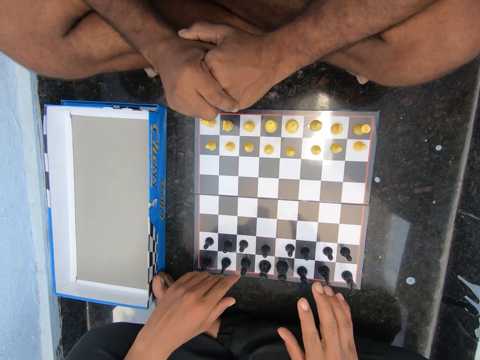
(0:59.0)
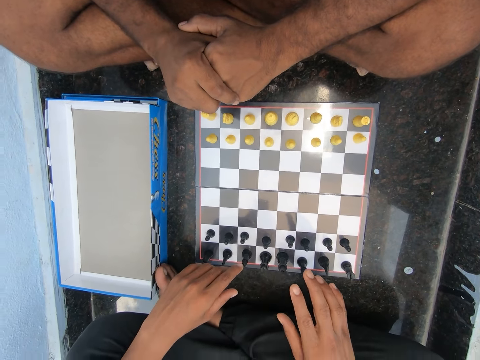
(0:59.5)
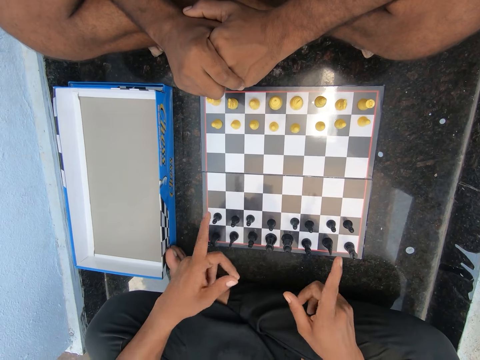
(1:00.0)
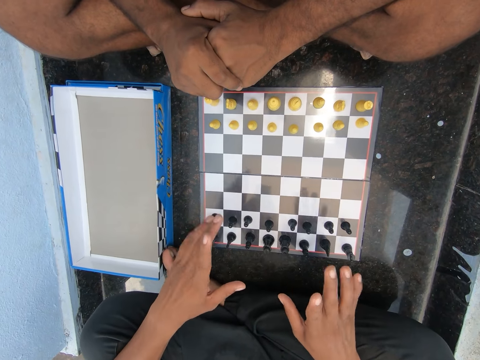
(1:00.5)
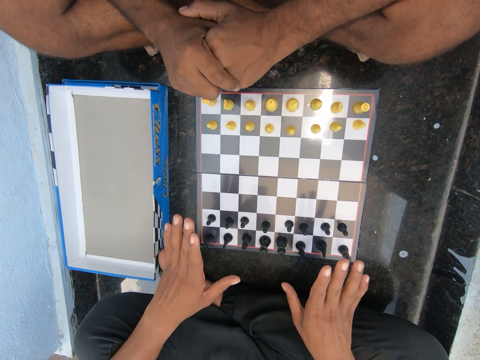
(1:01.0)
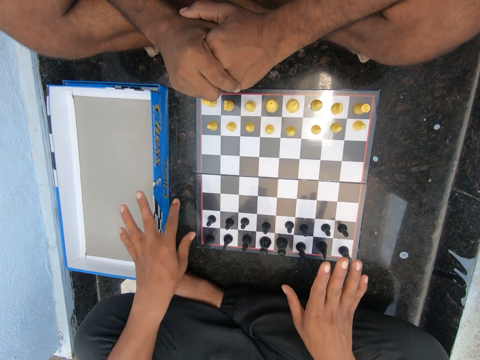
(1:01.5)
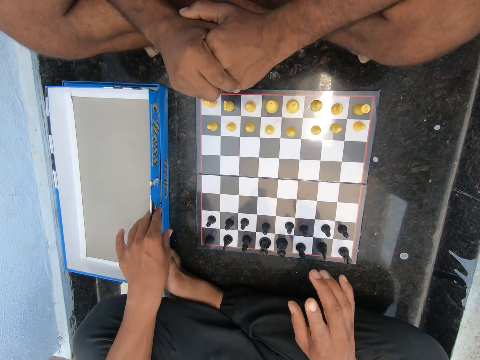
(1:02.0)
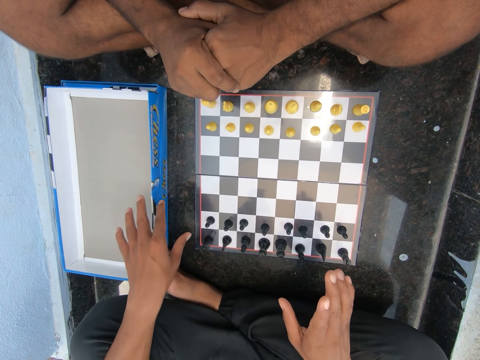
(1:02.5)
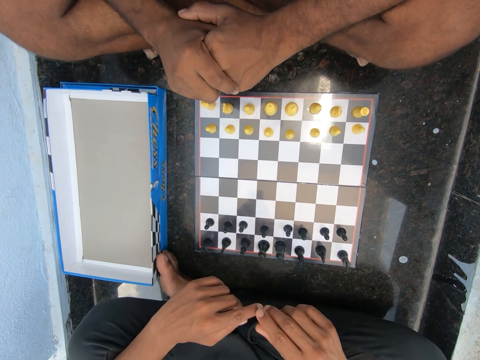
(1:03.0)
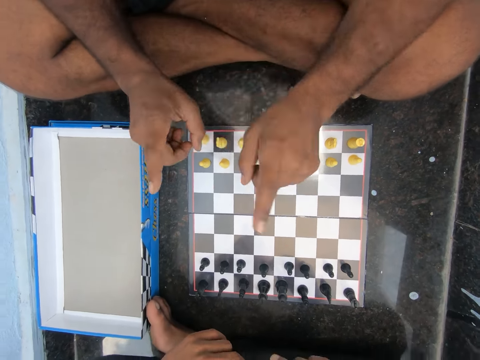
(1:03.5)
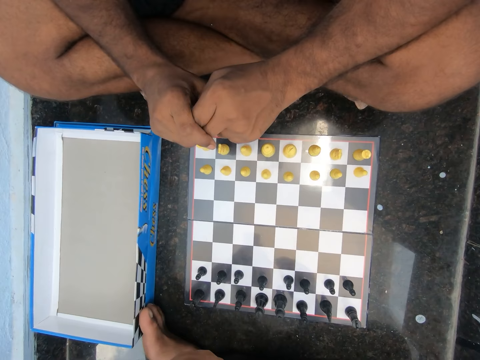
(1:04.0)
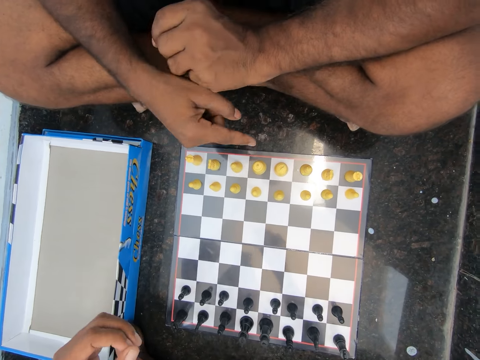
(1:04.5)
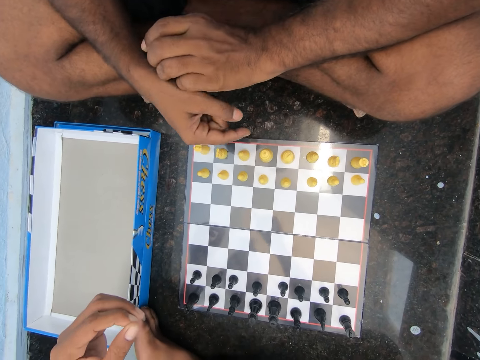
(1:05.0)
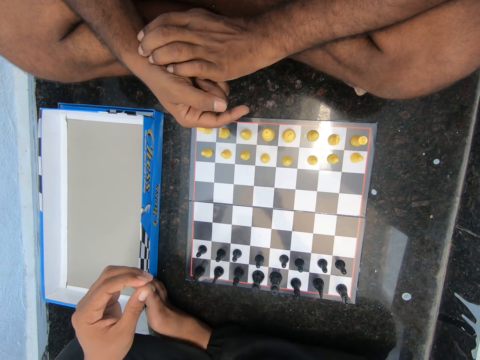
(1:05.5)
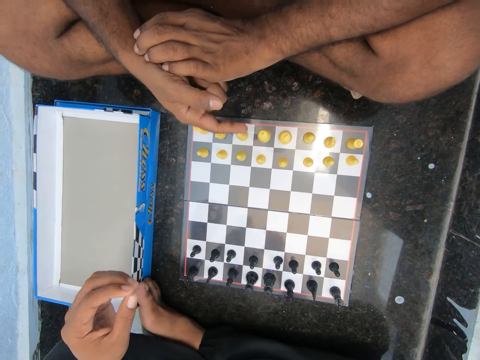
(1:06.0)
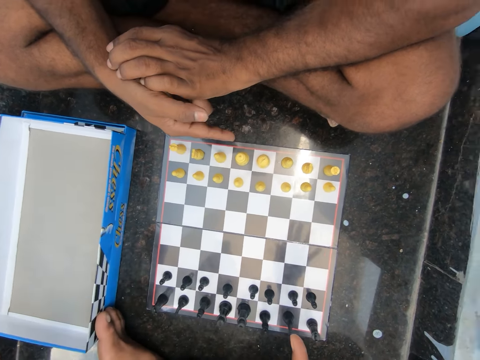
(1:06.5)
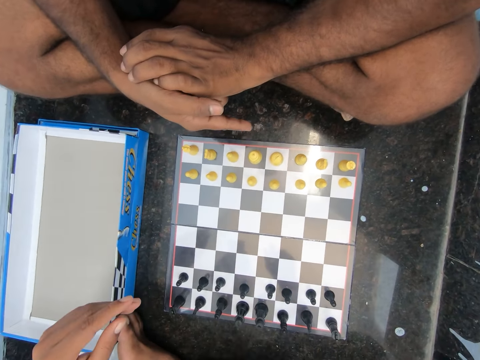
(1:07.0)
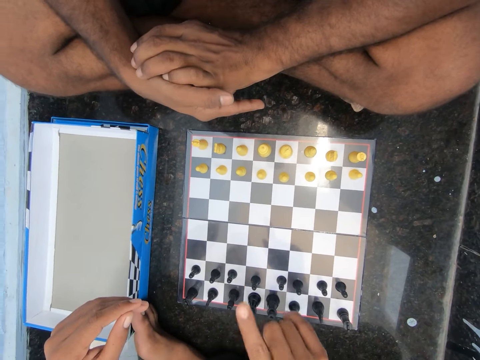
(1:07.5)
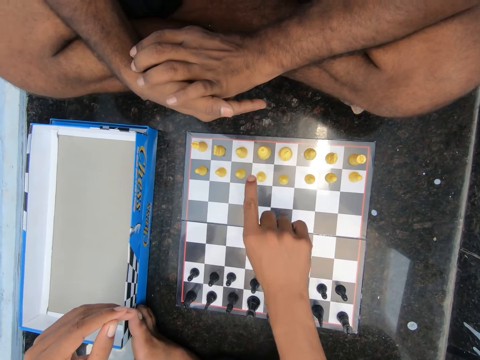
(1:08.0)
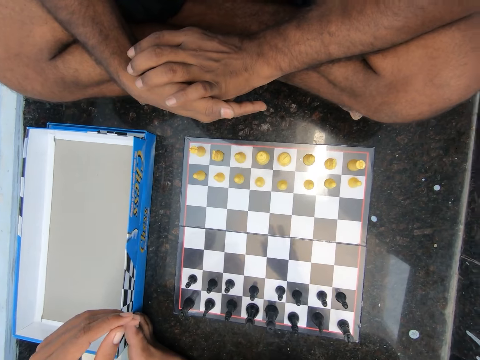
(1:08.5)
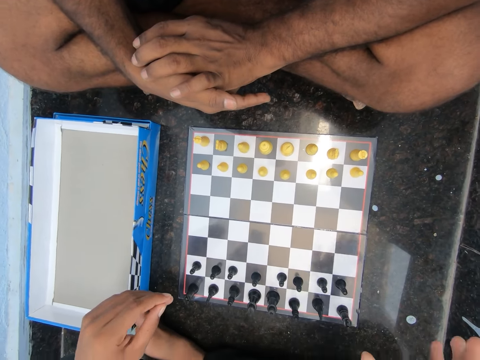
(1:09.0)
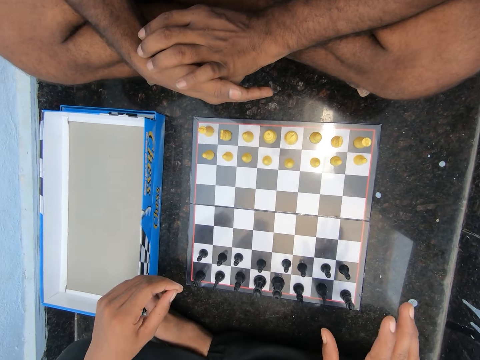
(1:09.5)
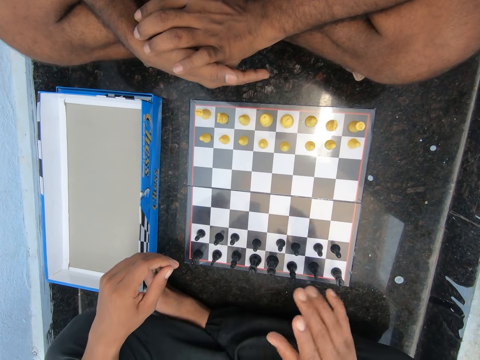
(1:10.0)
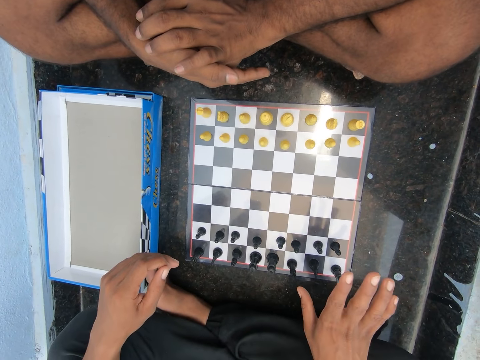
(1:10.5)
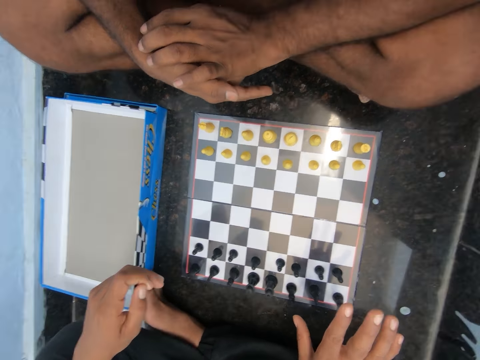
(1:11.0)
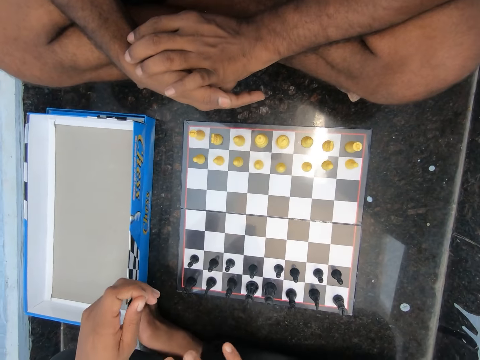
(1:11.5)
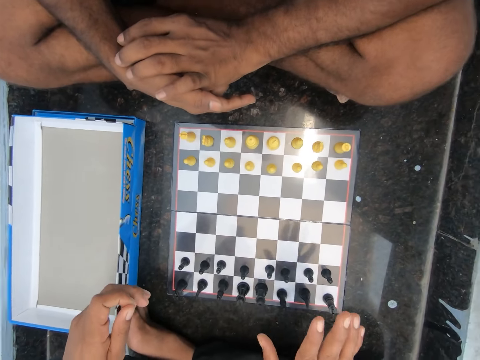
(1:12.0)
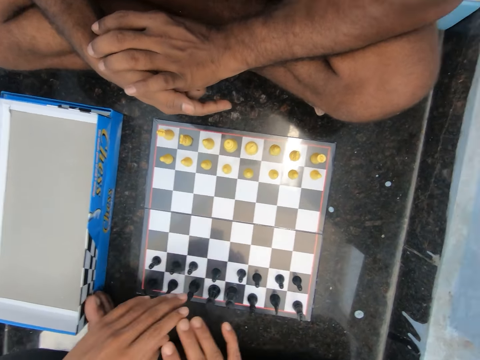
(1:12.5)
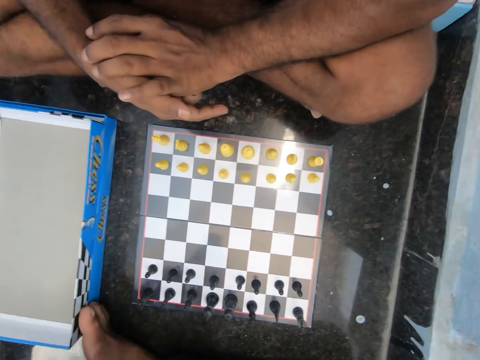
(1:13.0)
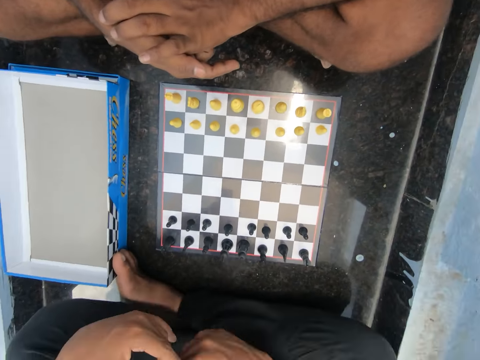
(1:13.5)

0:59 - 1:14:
A man touches the chess box. Another man moves his hands. The first man moves his hands. The other man points at a chess piece.

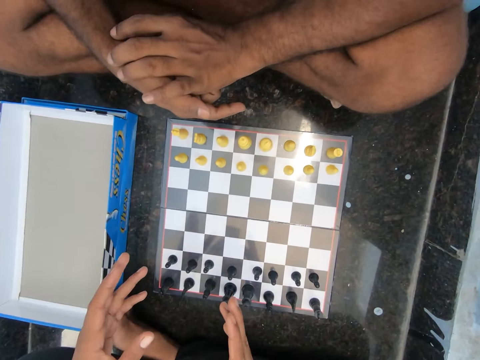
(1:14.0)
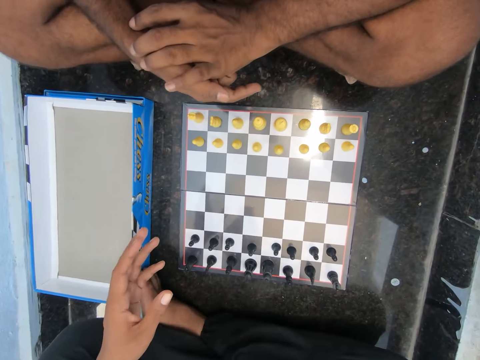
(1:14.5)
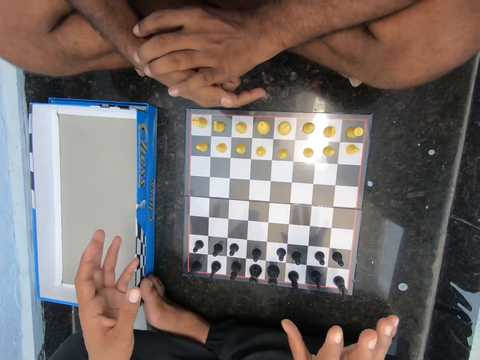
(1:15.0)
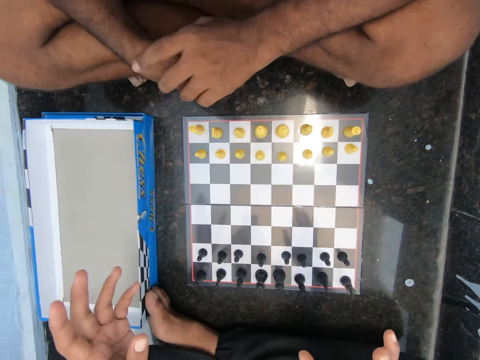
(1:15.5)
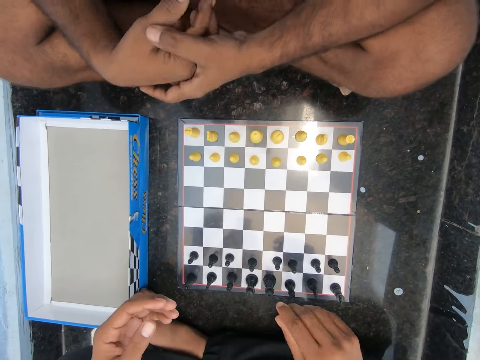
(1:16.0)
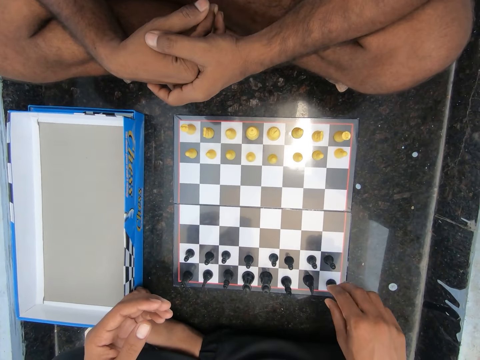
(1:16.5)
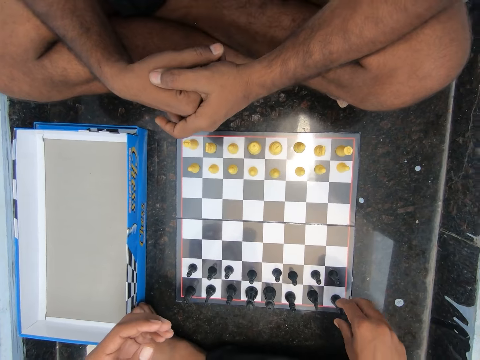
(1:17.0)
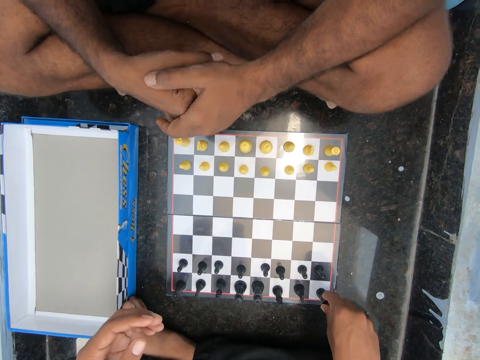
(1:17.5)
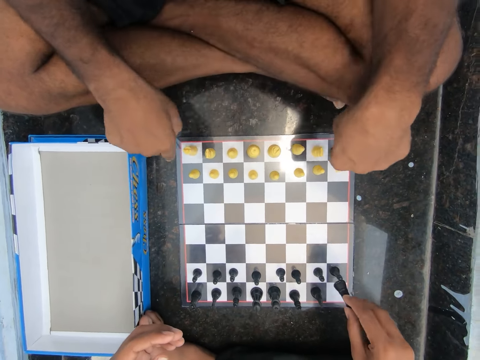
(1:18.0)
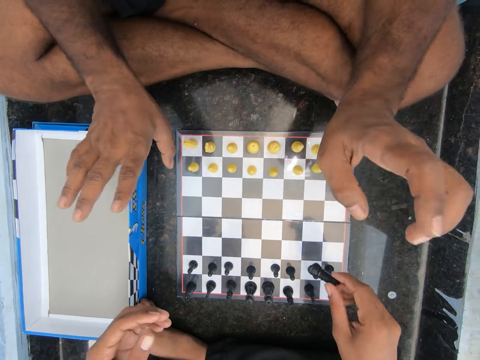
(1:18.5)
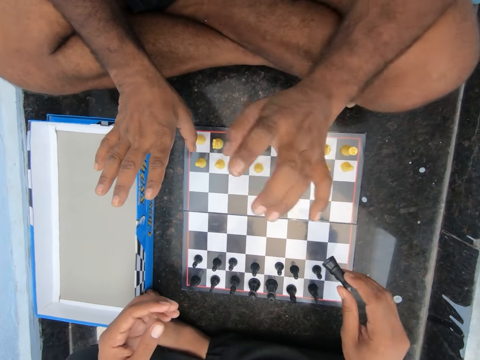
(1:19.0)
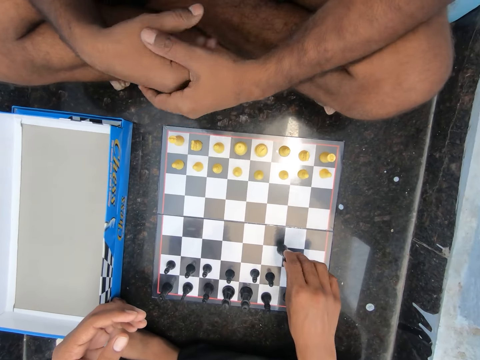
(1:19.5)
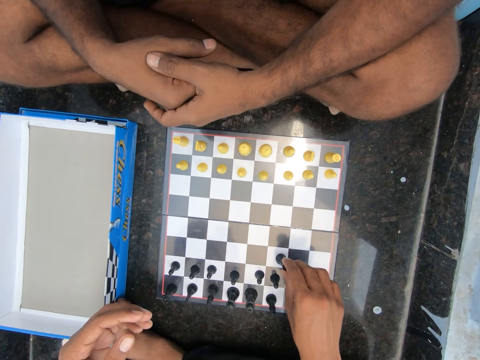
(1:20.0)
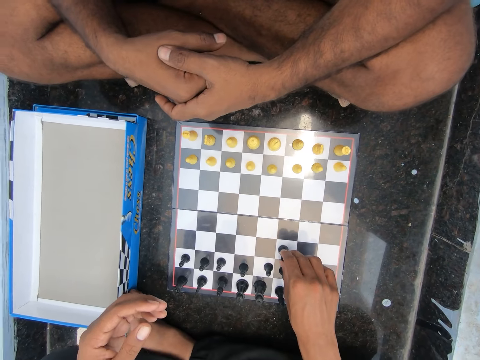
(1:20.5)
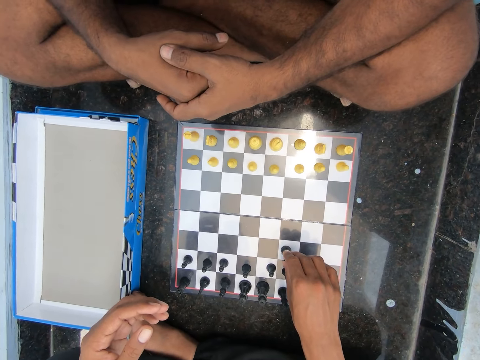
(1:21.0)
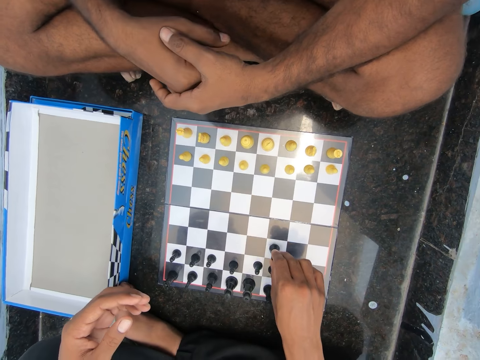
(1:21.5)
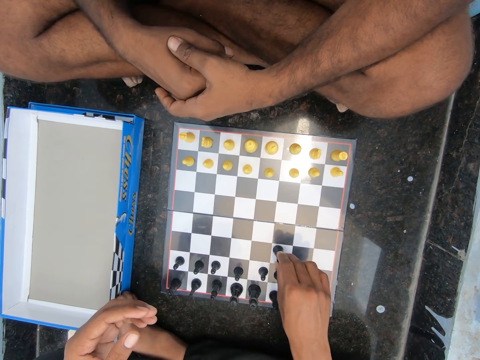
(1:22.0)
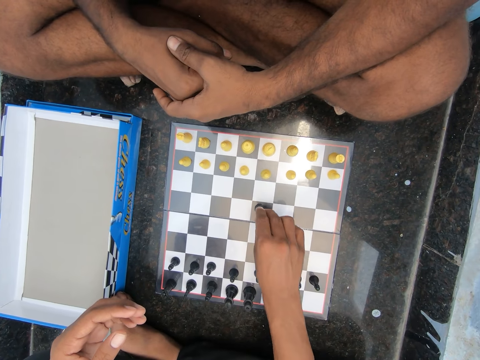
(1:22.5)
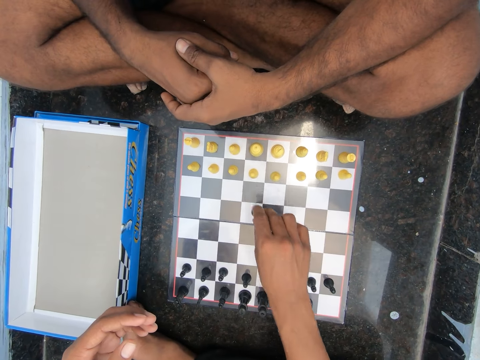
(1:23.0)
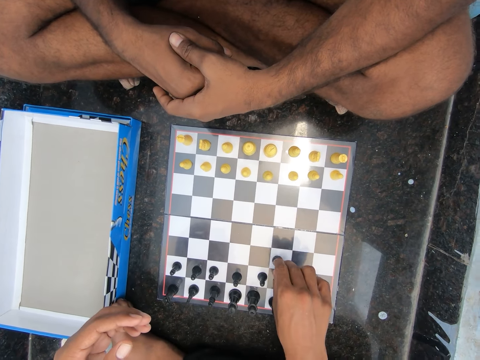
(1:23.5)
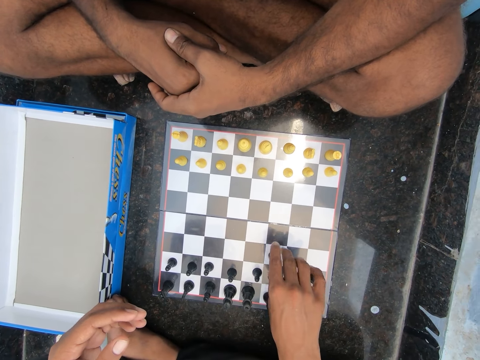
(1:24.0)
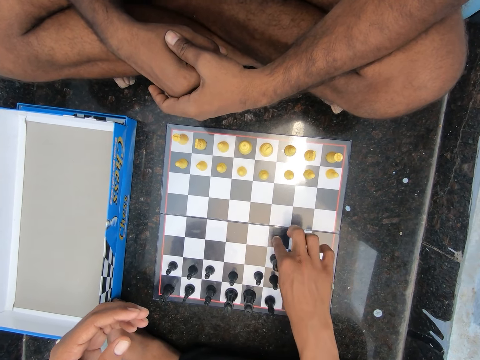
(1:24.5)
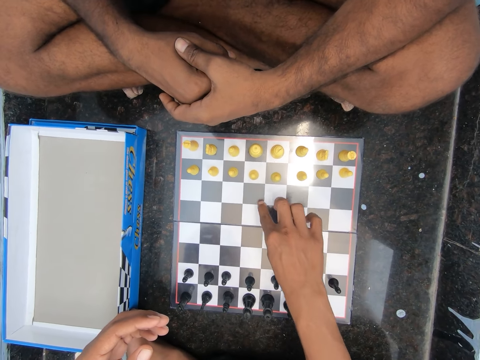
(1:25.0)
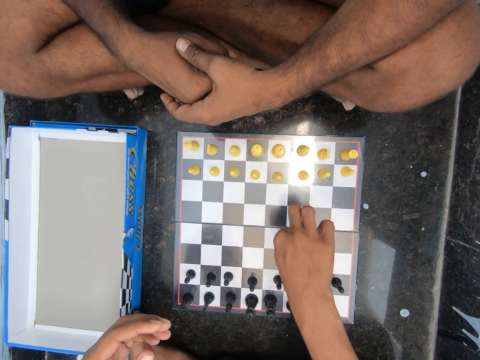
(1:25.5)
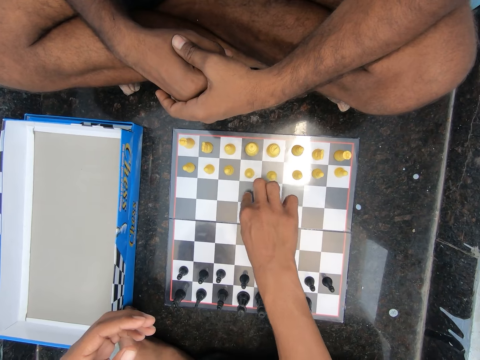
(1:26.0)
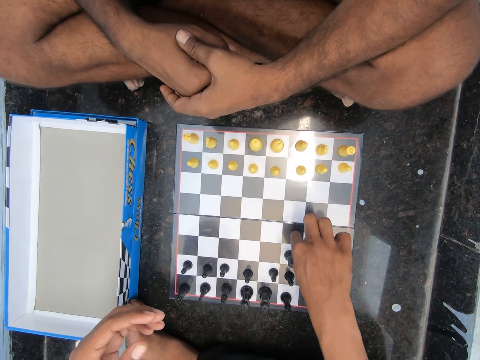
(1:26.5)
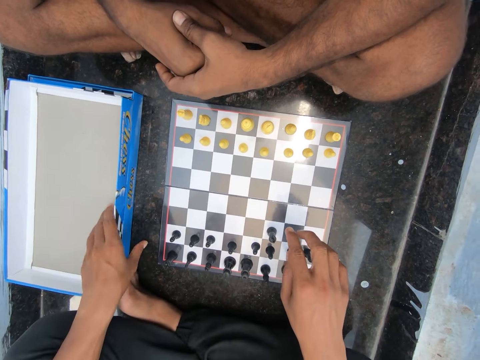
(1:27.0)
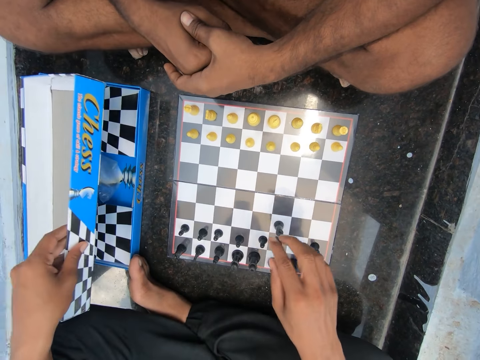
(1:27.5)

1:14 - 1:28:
A man picks up a black pawn. He plays the game. He counts the spaces. He drops the black pawn.
